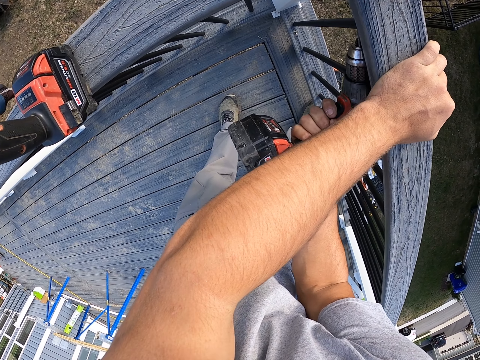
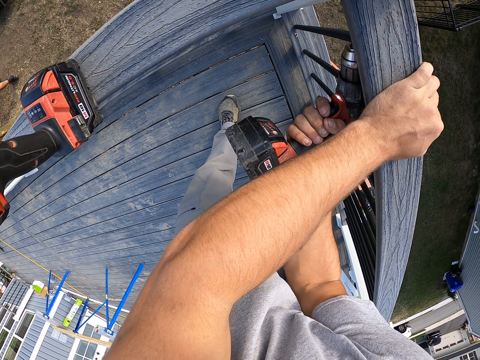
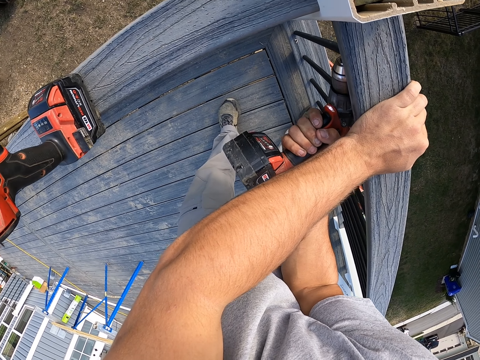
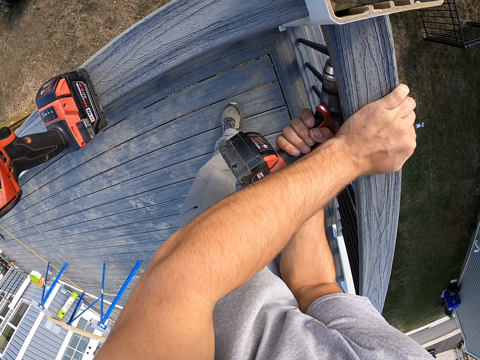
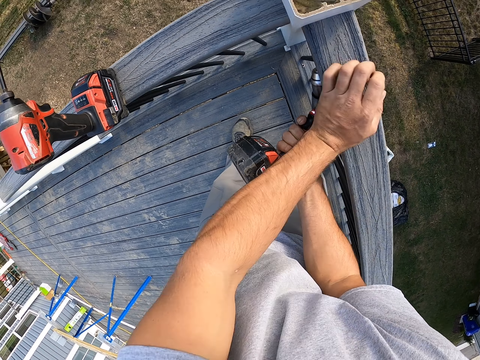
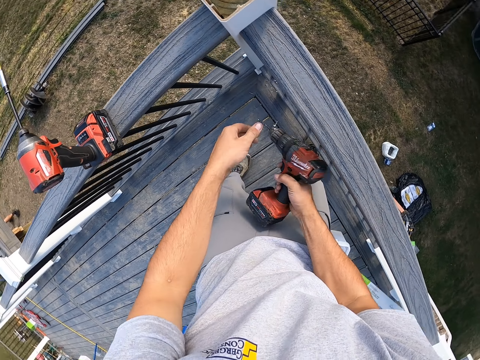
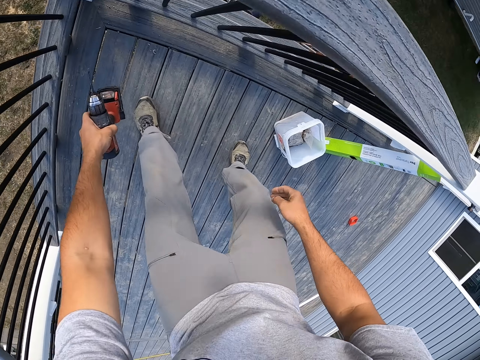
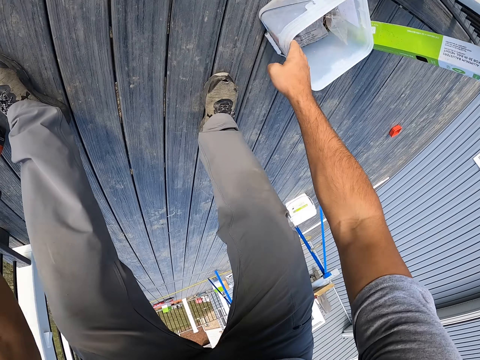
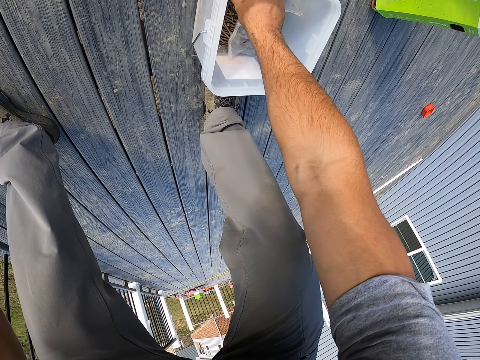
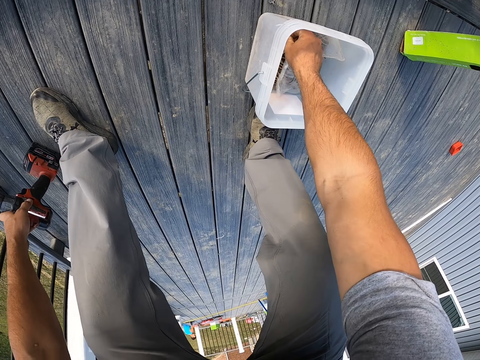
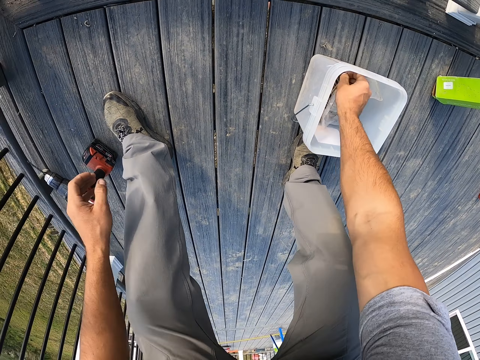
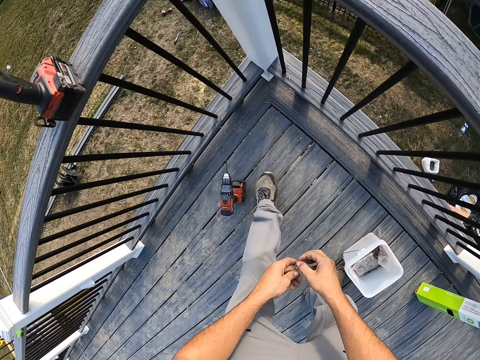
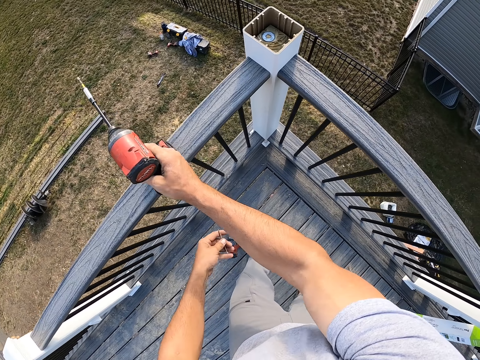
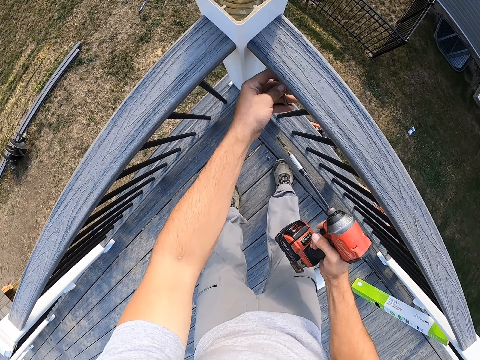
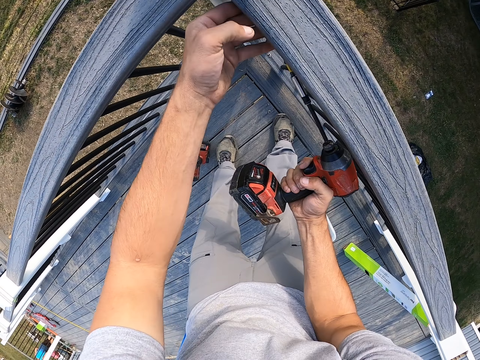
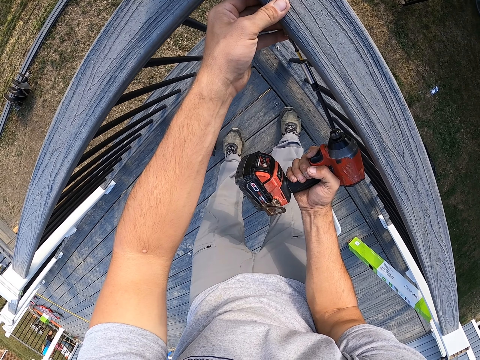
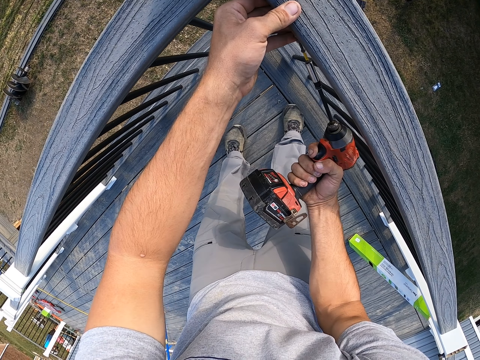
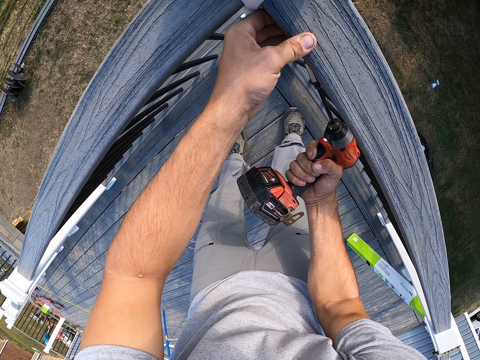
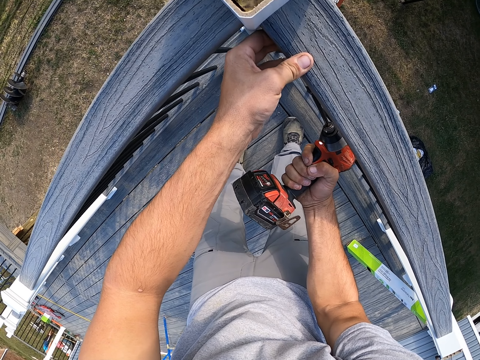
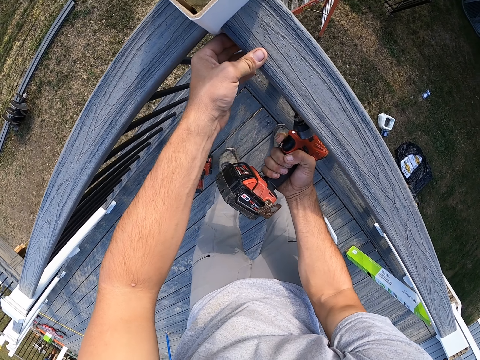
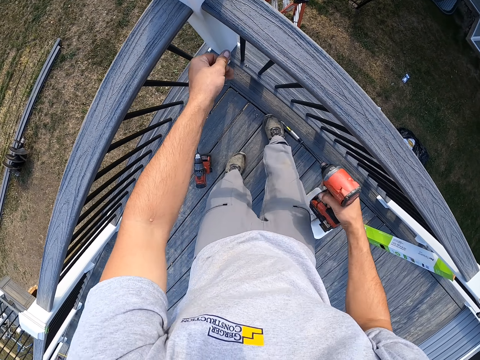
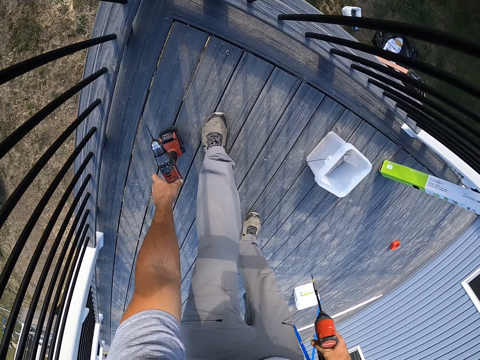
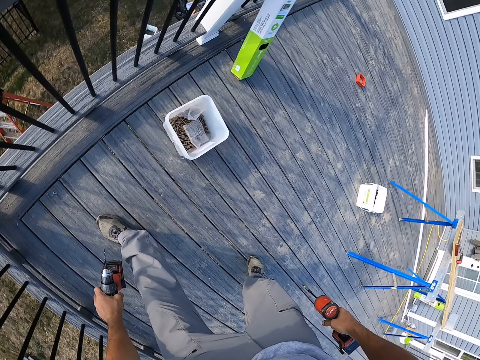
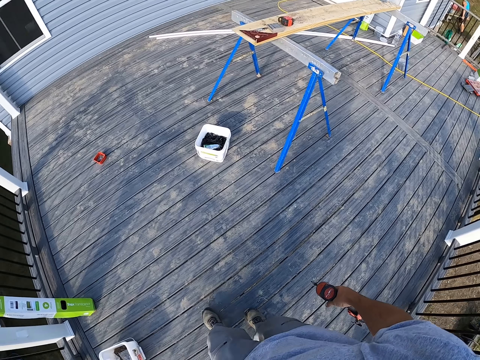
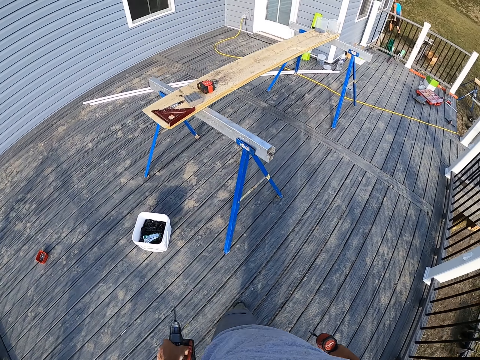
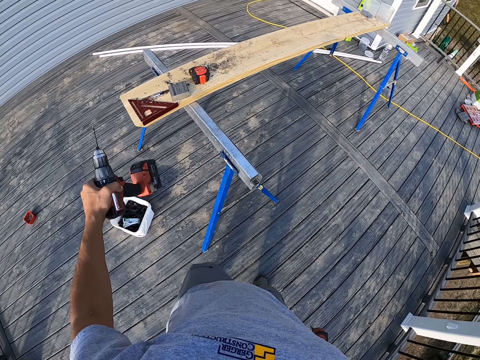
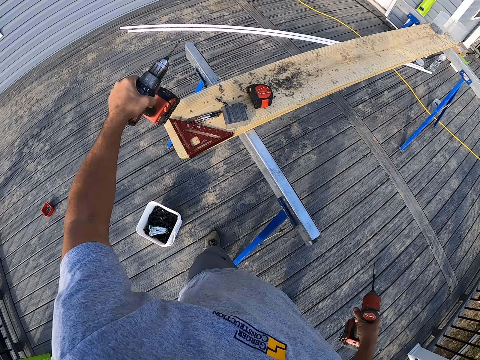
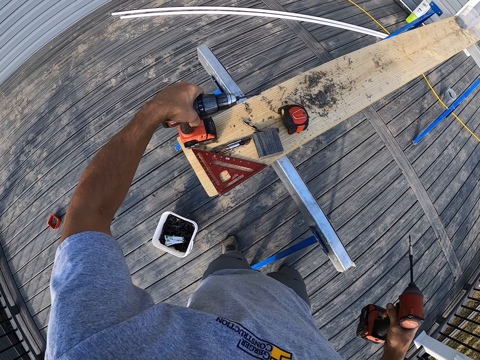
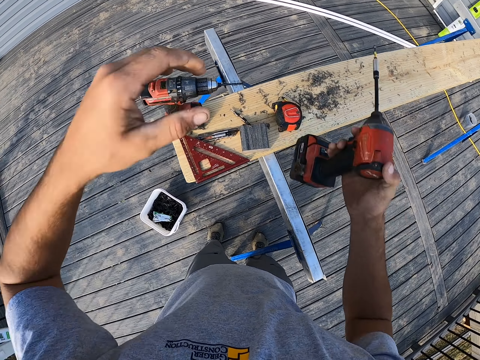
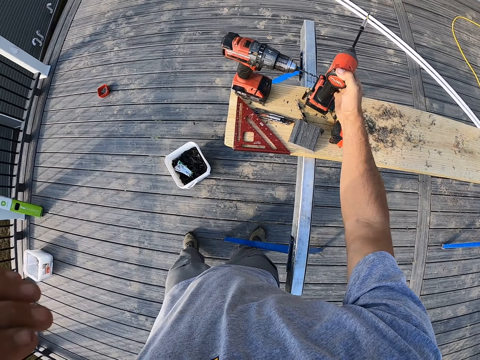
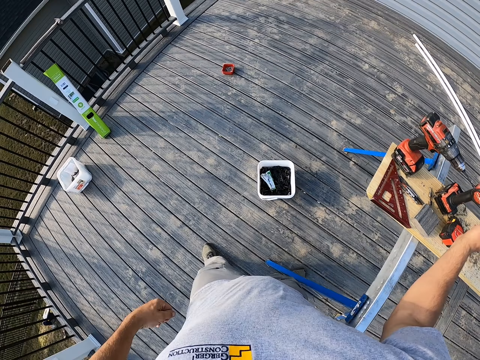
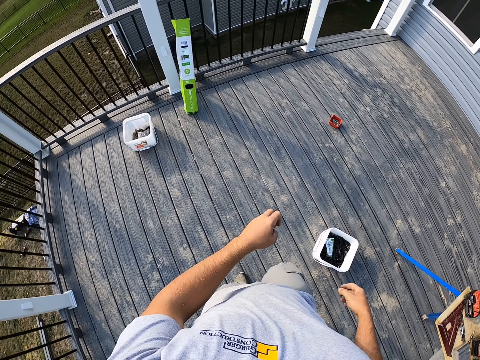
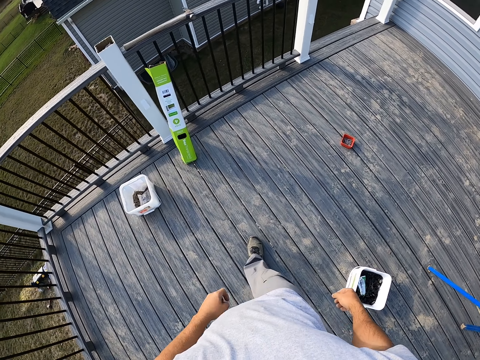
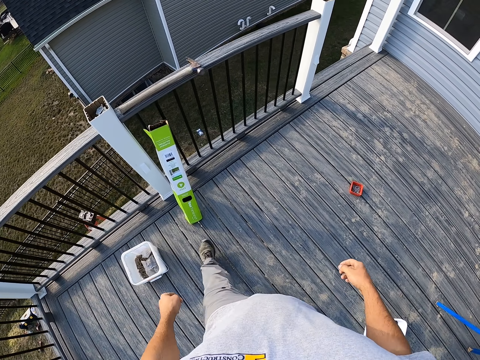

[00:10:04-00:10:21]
The camera wearer drills a hole into the fence pole. They put the electric drill on the floor. They pull the container on the floor. They pick up a screw. They pick up the electric screwdriver. They put the screw on the fence pole. They drive the screw in the fence pole. They pick up the electric drill. They walk. They put the electric drill on a wood. They lift the left hand and lower the left hand. They put the electric screwdriver on the wood. They walk.

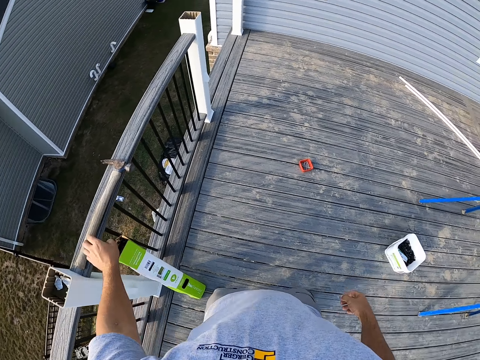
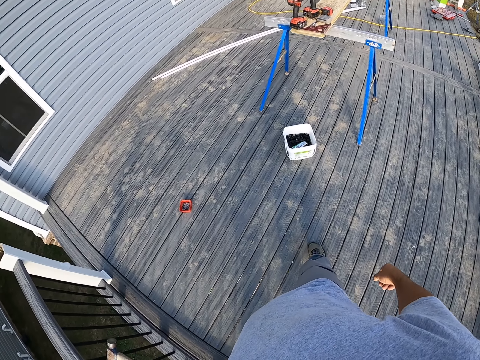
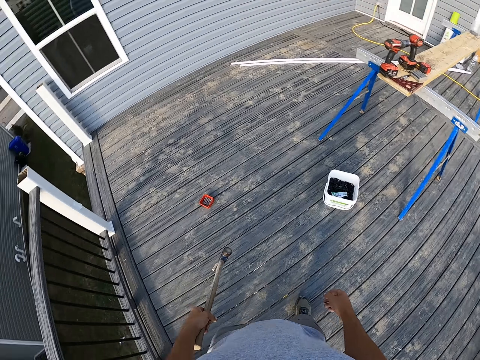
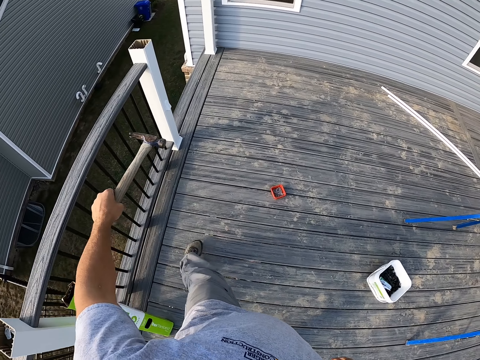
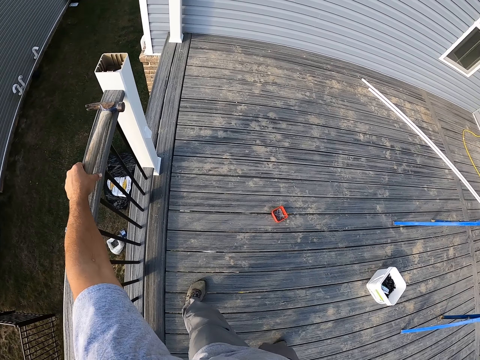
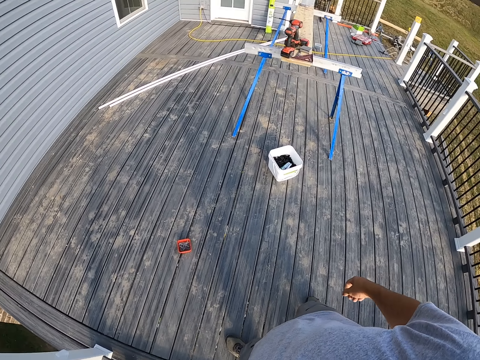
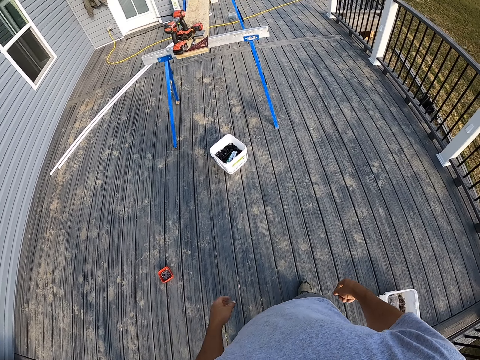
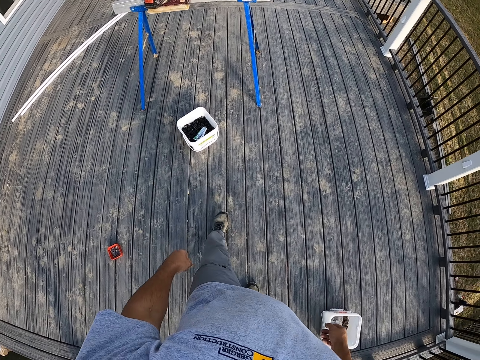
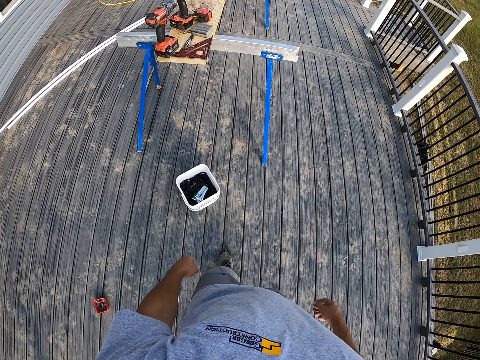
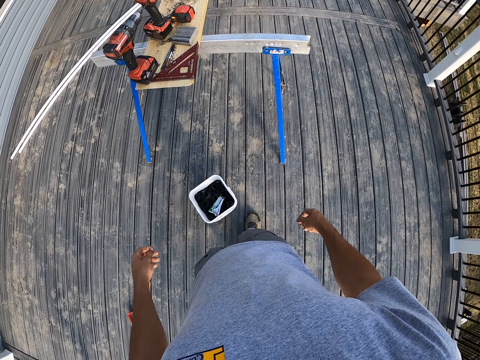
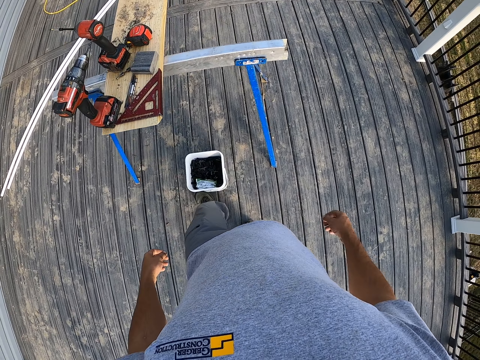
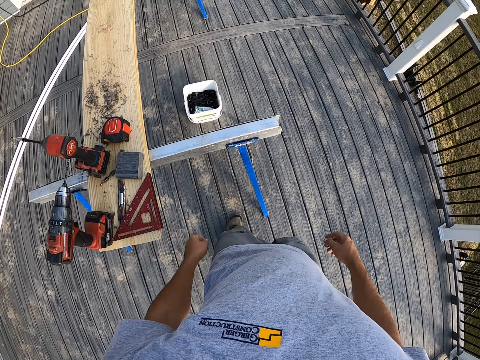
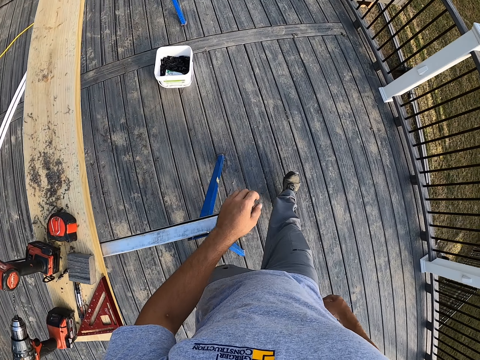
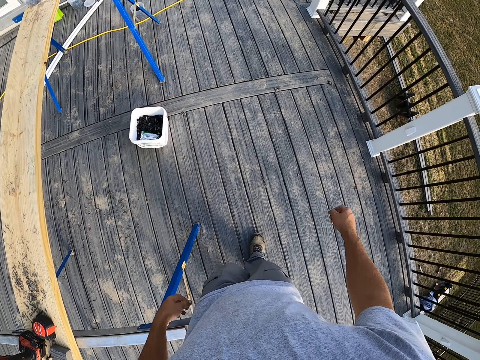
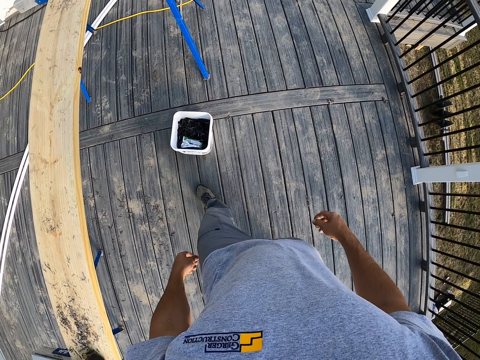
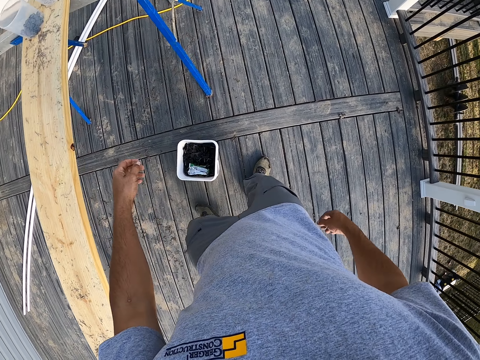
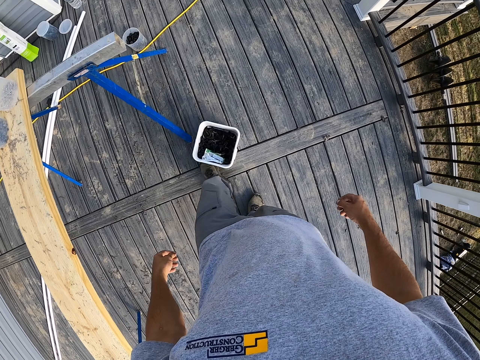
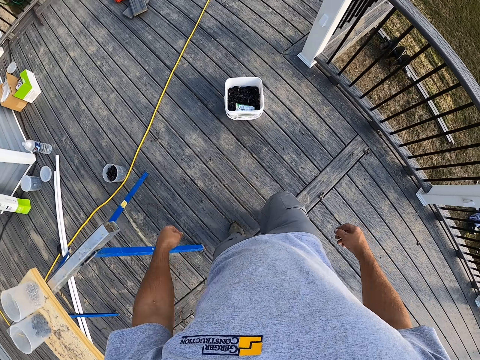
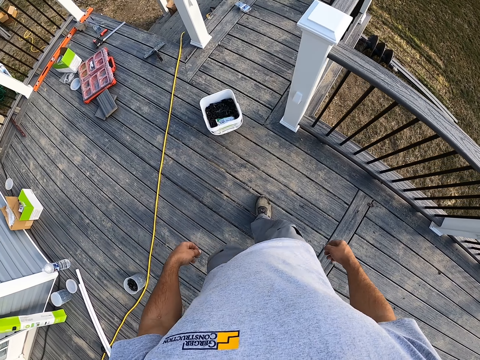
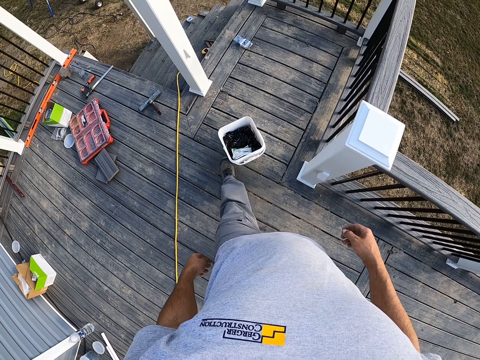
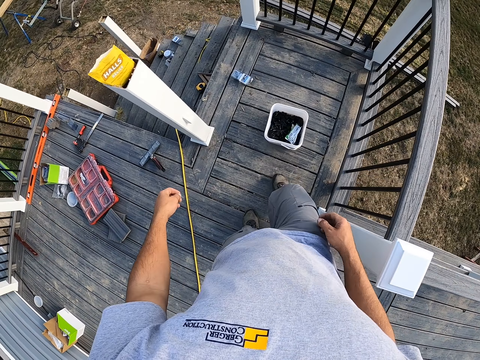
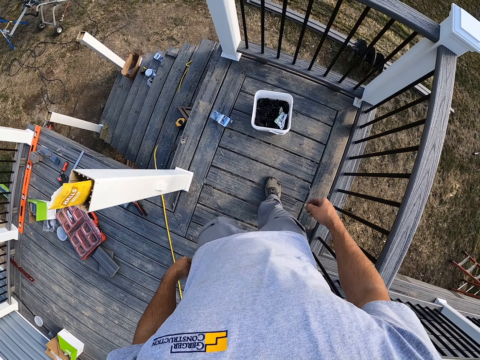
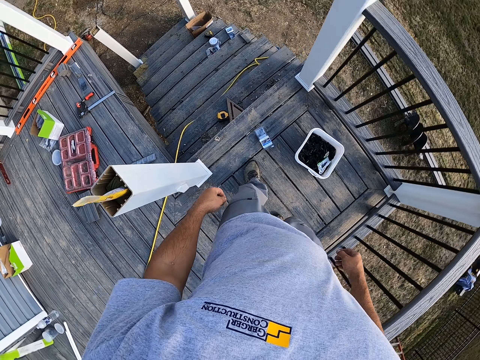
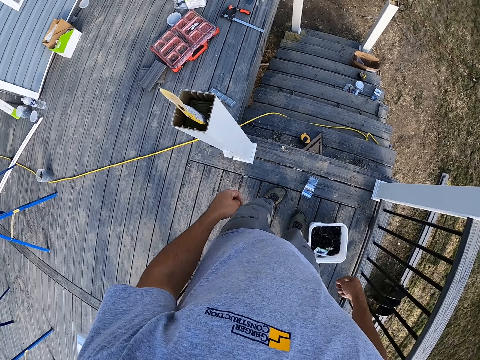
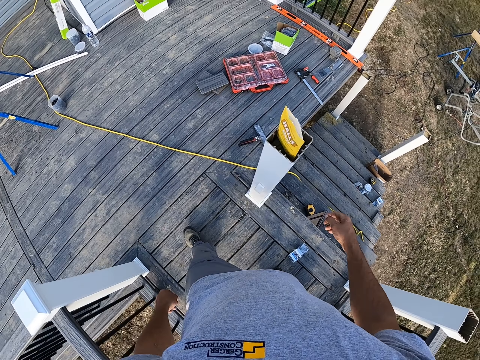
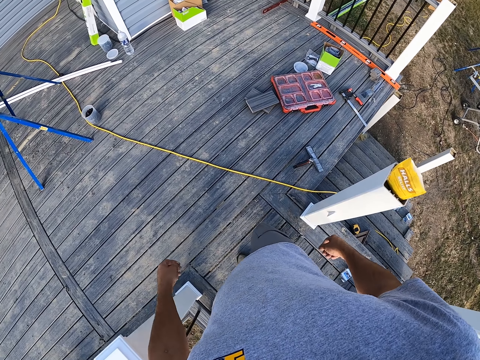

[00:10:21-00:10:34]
The camera wearer picks up the hammer and puts the hammer on the fence. They walk. They push the container with the left leg. They walk. They push the container with the left leg. They walk. They push the container with the left leg. They push the container with the left leg again. They walk.
